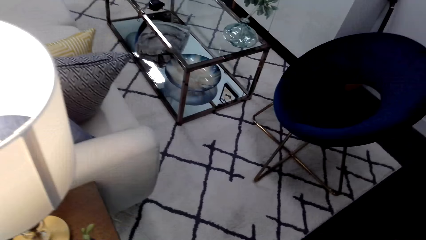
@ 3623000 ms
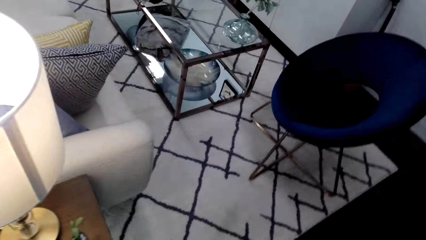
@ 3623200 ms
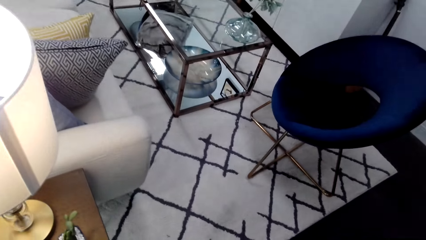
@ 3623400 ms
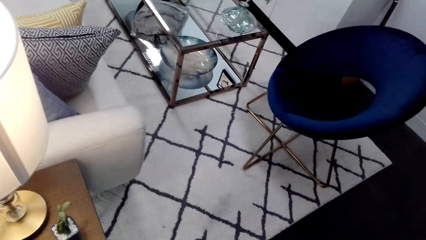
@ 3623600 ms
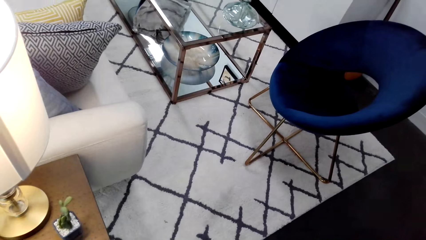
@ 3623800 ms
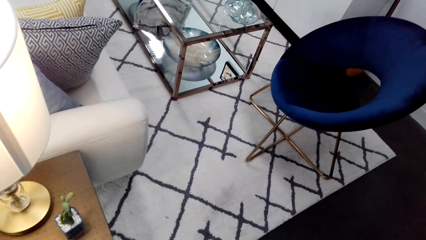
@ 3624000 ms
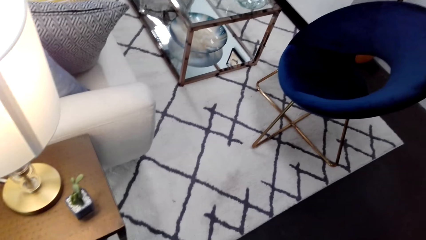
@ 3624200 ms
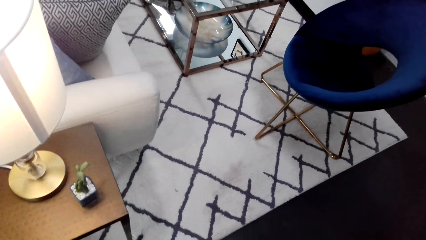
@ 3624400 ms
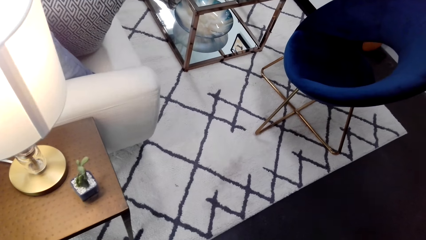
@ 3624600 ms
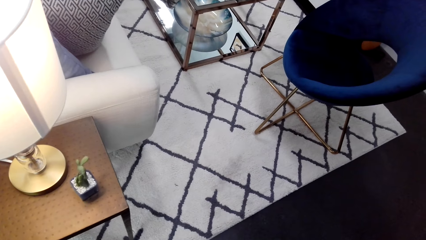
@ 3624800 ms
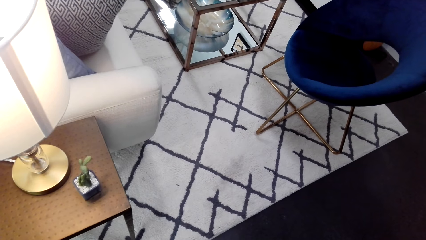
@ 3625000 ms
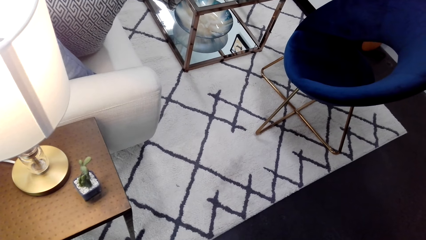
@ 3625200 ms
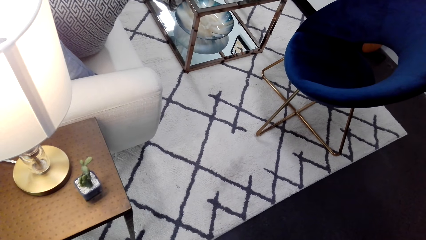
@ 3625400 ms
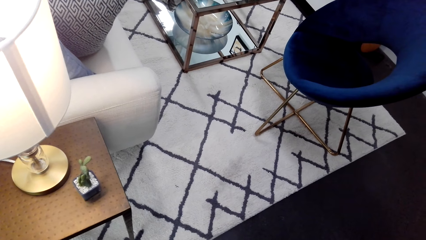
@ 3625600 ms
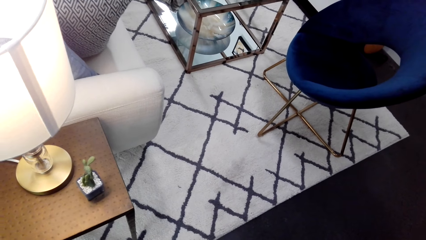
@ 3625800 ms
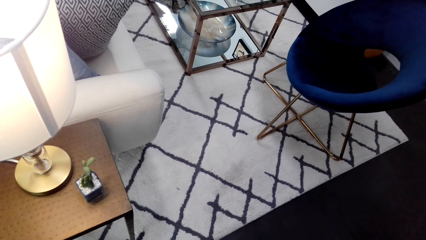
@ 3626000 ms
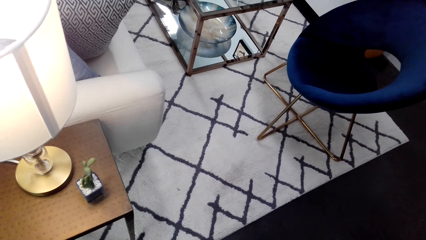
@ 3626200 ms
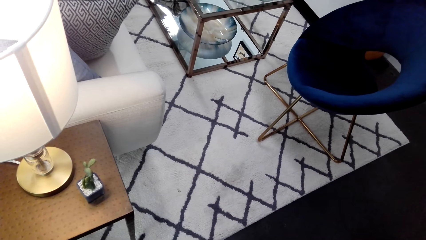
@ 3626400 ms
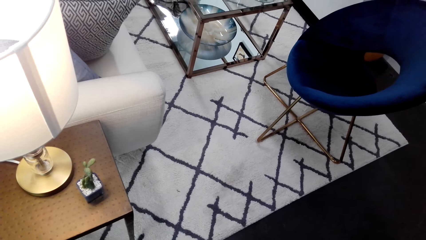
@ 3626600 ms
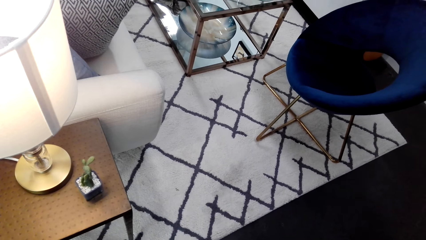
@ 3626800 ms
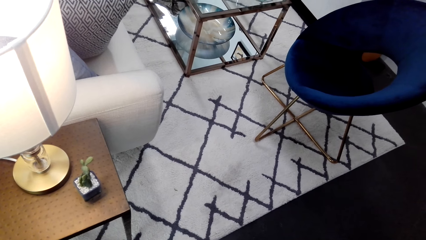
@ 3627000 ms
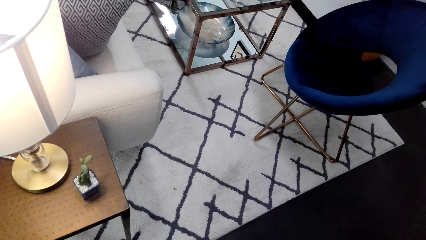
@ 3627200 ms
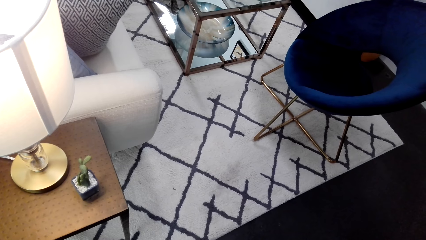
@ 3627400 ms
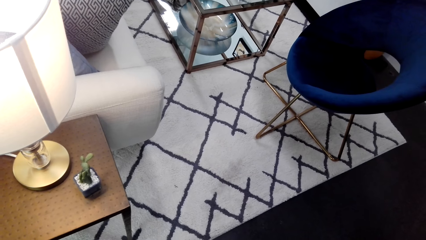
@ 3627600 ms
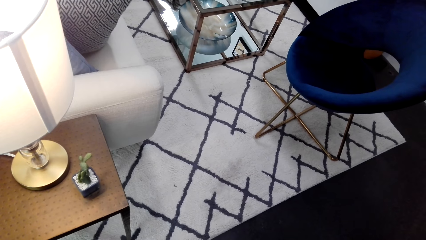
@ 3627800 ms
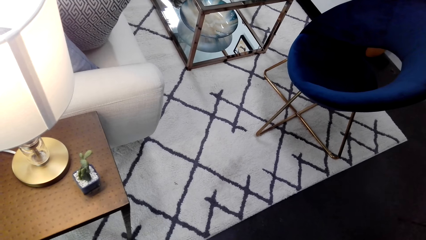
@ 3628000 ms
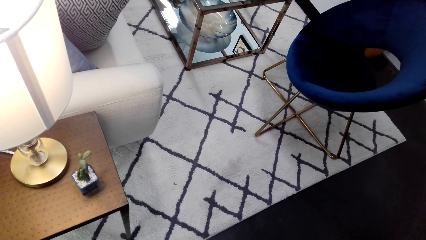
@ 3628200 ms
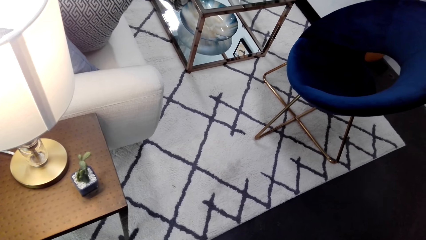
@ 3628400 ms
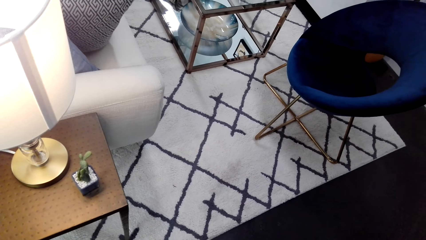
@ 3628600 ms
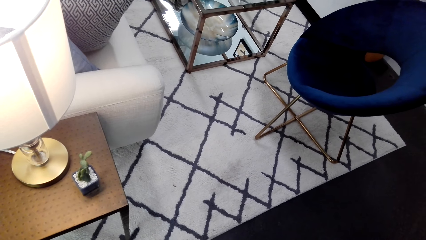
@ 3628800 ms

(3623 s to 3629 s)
The camera wearer looks down.
